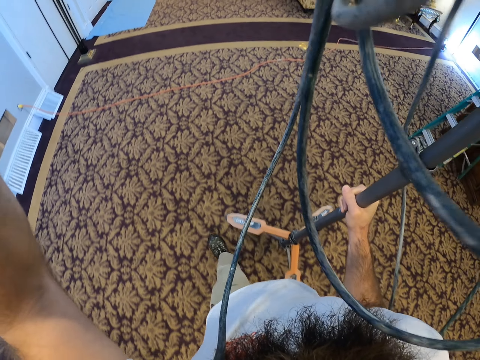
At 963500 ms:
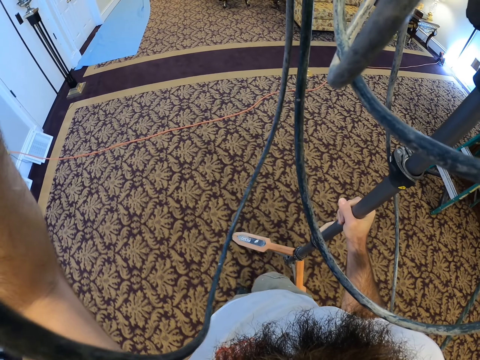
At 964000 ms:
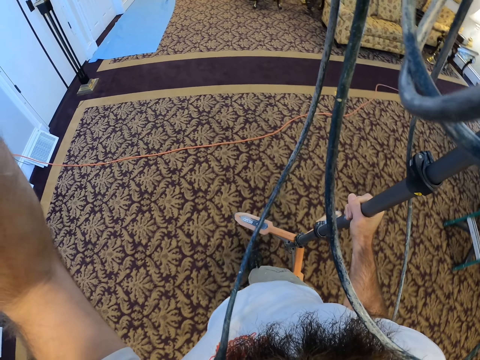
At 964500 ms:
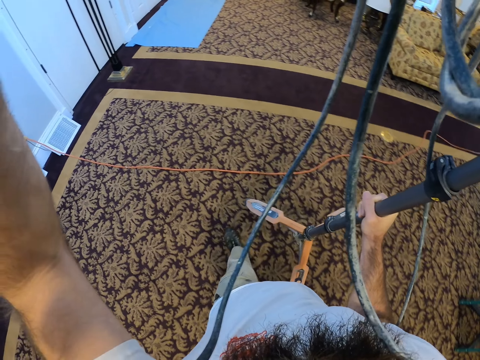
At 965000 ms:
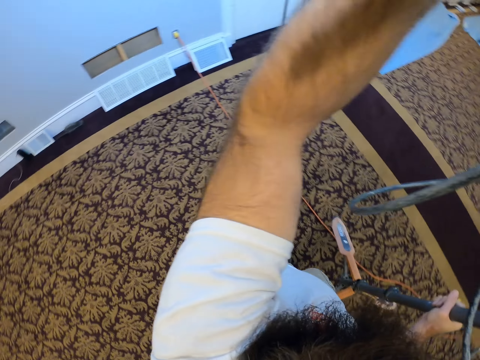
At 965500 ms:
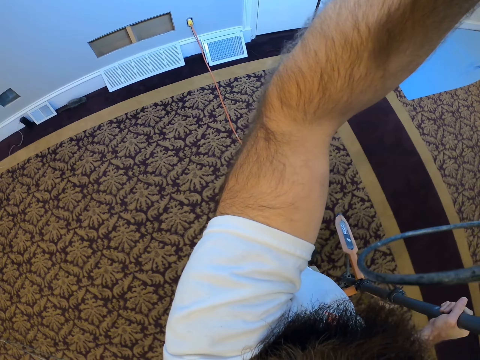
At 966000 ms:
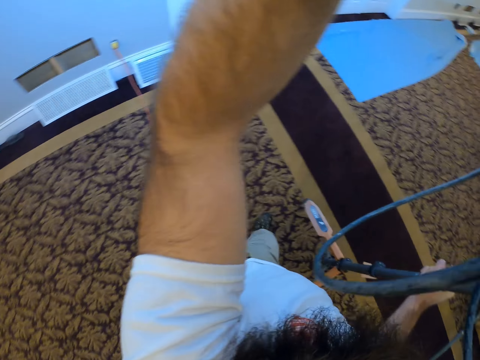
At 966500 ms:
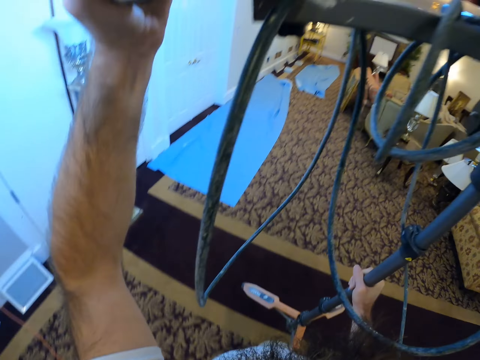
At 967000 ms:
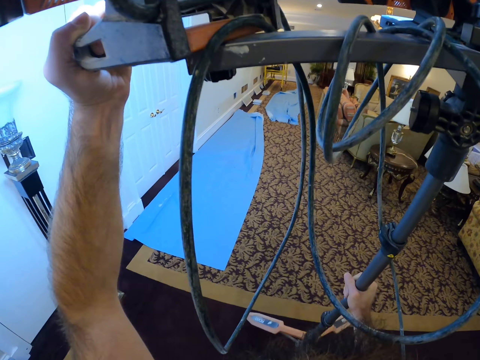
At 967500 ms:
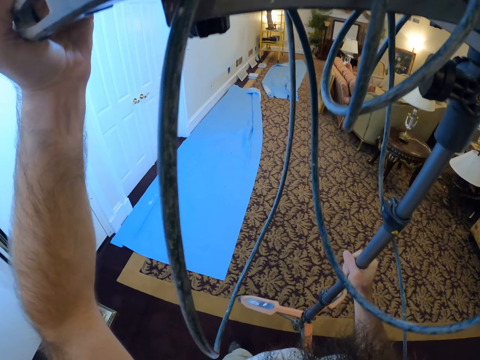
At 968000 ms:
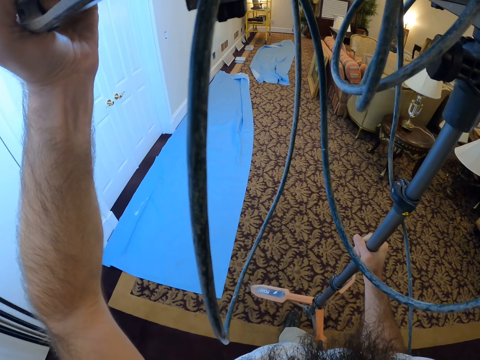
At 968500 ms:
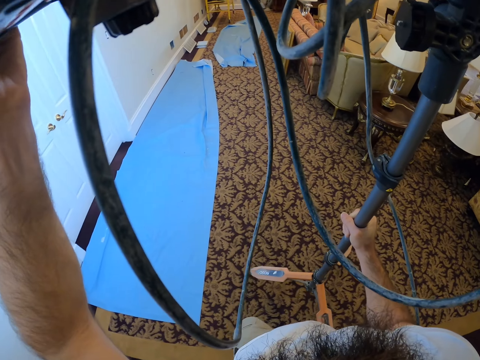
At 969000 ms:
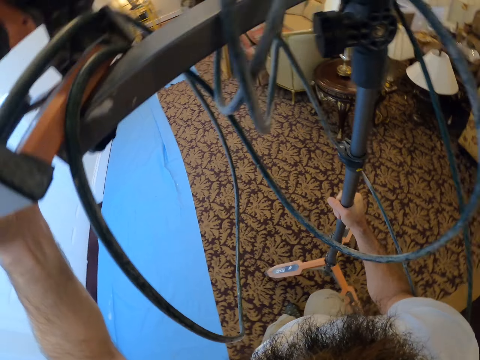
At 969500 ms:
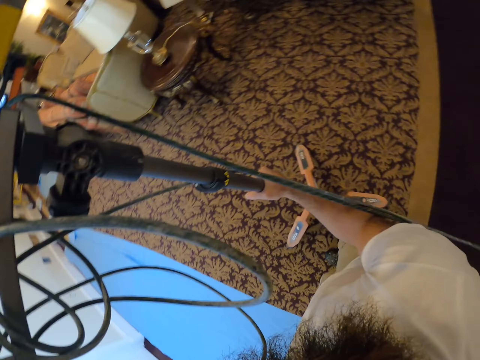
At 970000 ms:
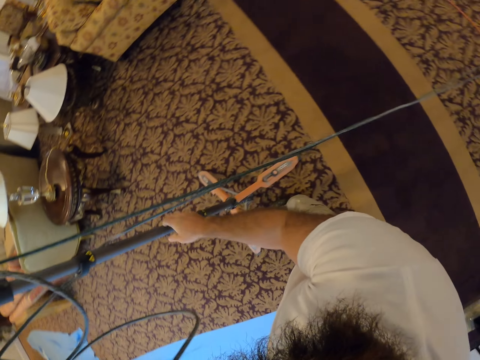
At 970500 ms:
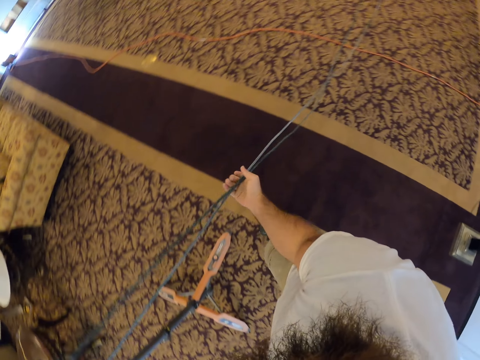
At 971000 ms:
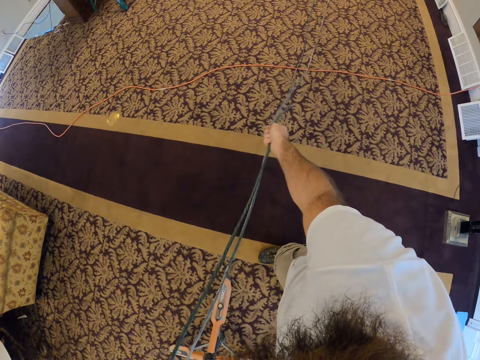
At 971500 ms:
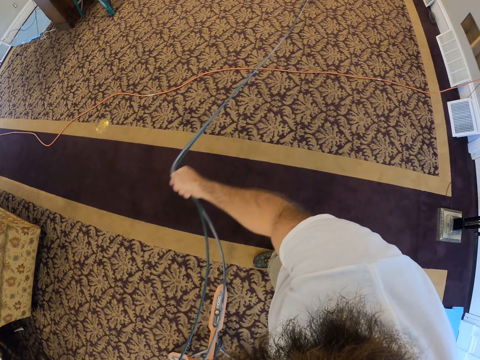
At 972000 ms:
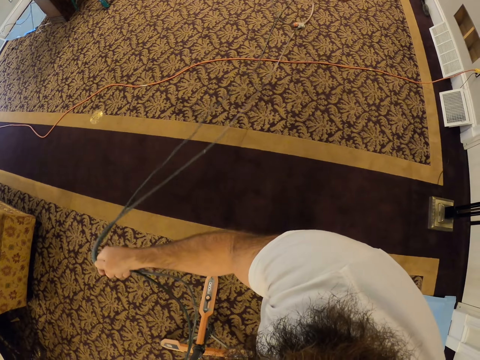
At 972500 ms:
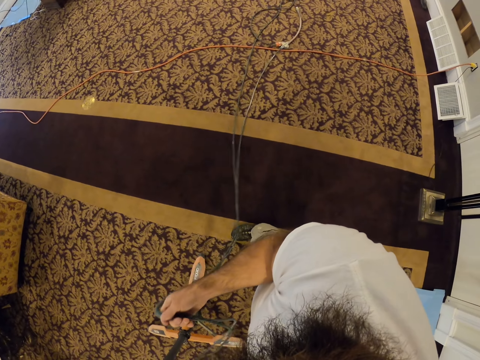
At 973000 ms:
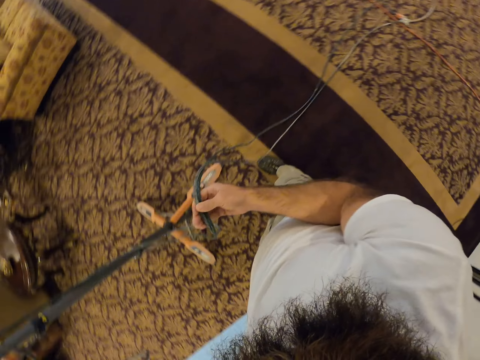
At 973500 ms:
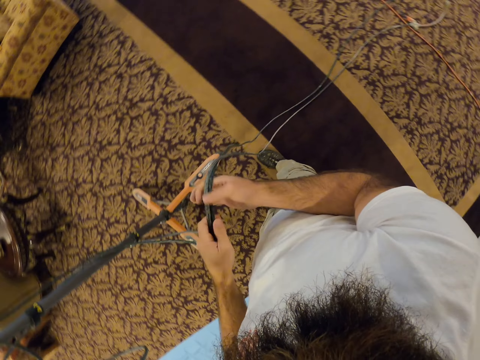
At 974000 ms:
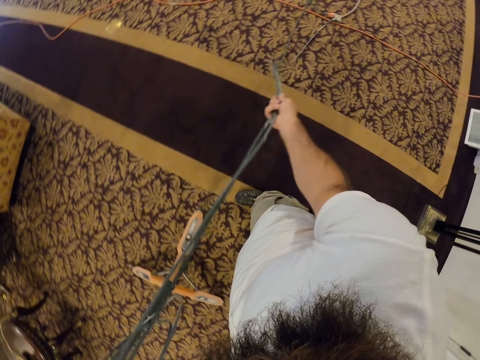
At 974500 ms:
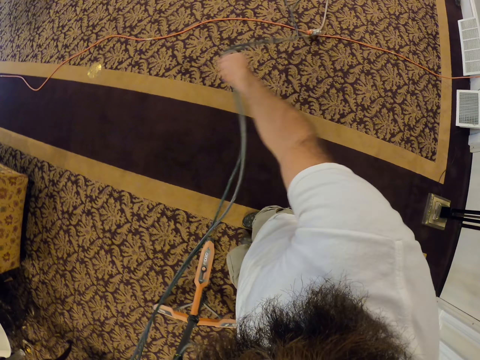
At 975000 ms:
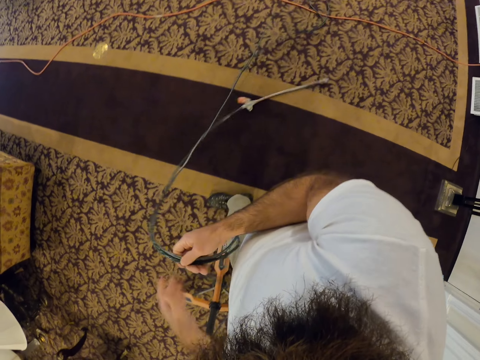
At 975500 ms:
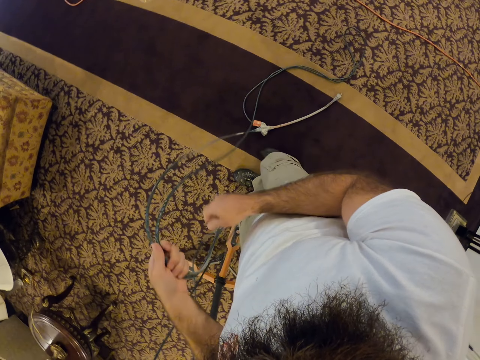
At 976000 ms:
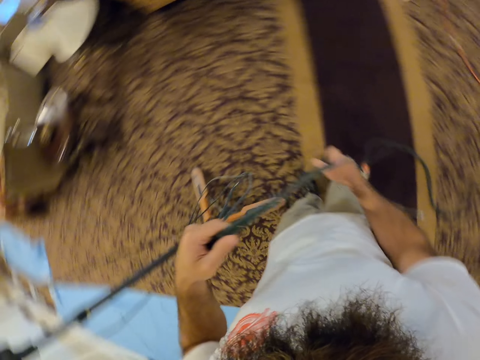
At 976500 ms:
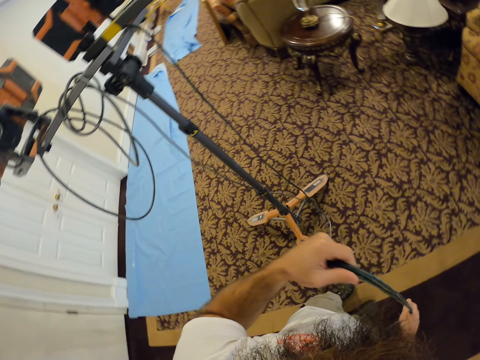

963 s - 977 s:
The camera wearer drops the stand in his hands on the floor. He turns right. He moves his right hand on the cable. He pulls the cable with his right hand. He holds the cable with his left hand. He moves his right hand on the cable. He pulls the cable with his right hand.

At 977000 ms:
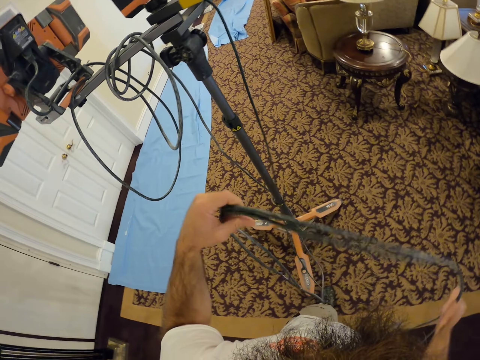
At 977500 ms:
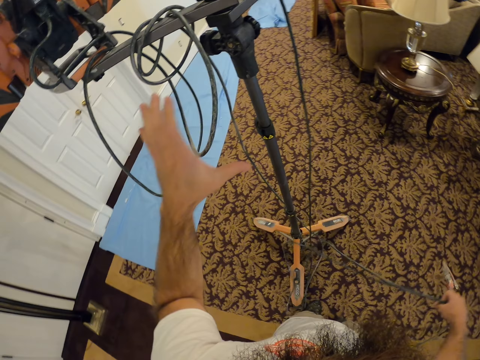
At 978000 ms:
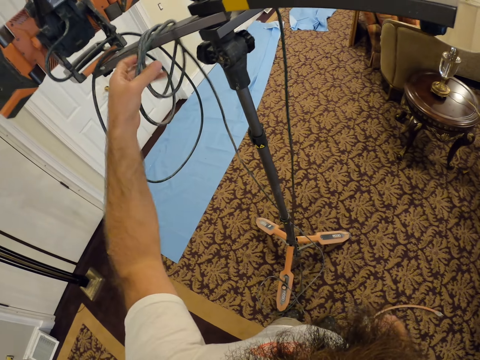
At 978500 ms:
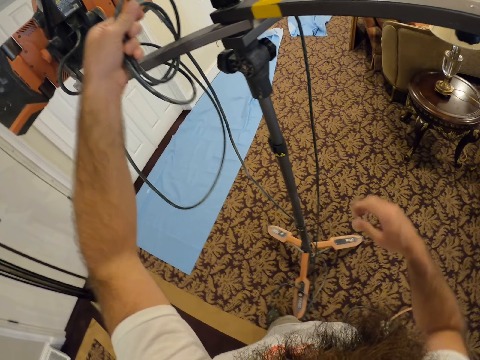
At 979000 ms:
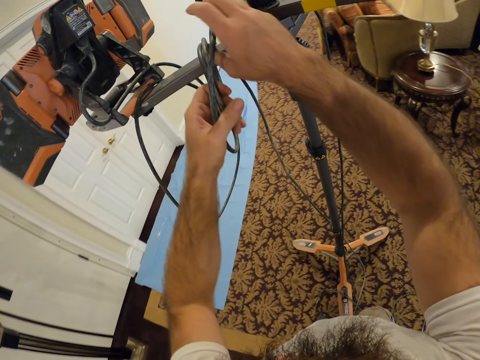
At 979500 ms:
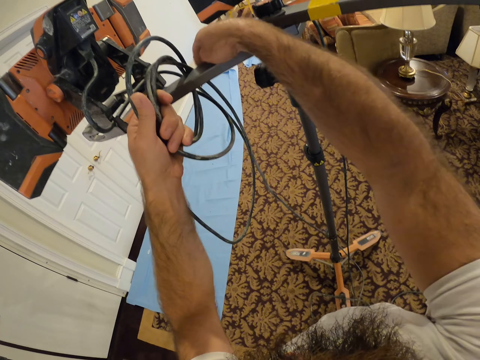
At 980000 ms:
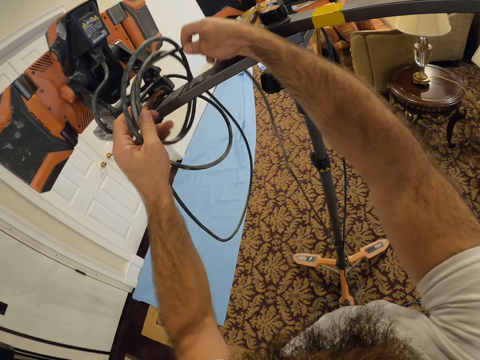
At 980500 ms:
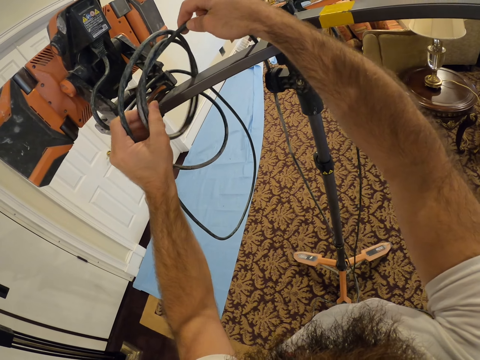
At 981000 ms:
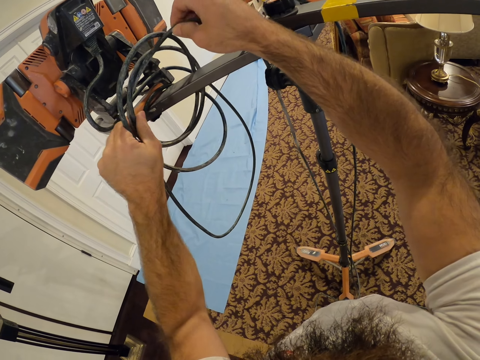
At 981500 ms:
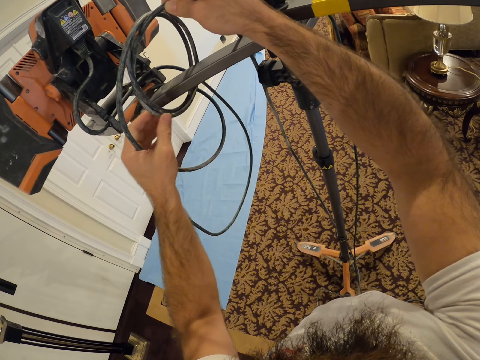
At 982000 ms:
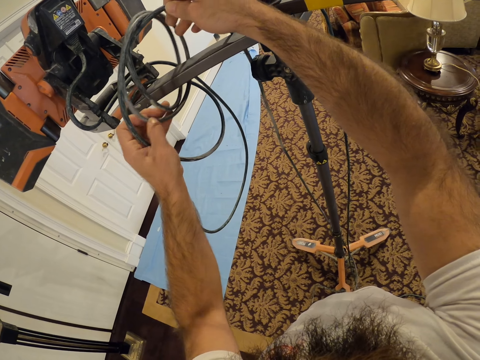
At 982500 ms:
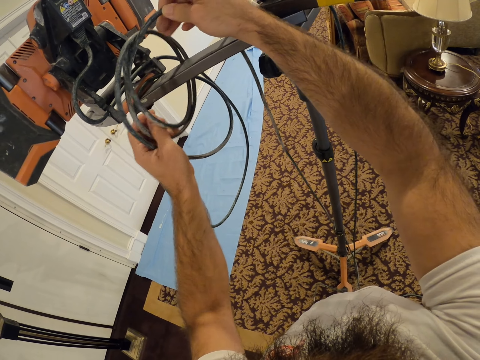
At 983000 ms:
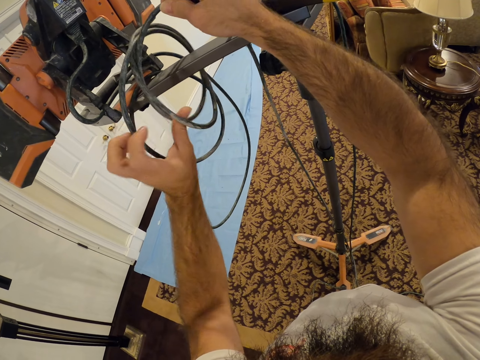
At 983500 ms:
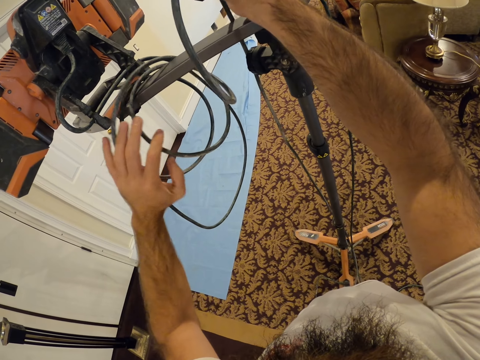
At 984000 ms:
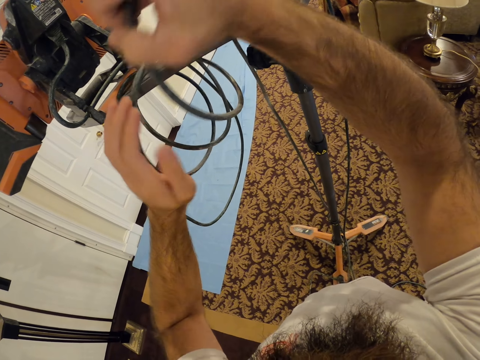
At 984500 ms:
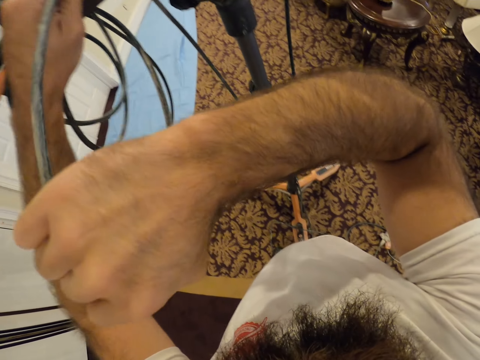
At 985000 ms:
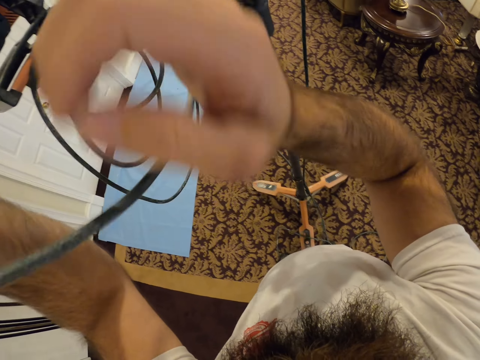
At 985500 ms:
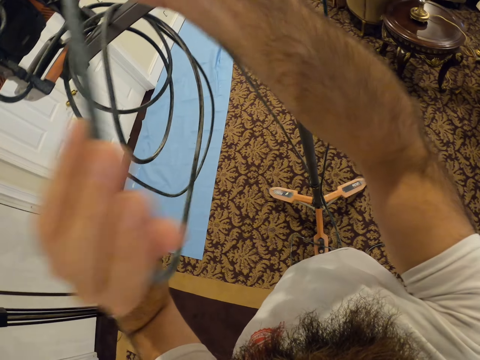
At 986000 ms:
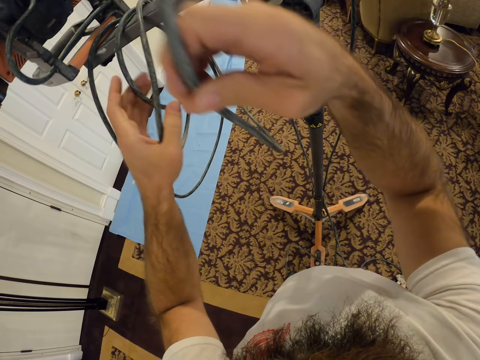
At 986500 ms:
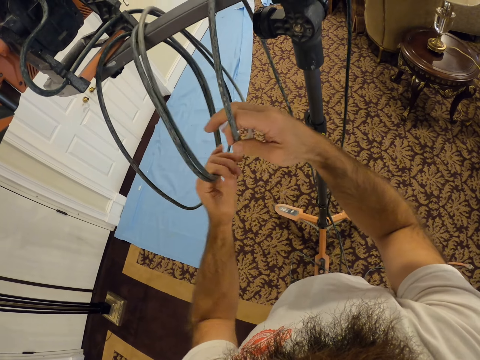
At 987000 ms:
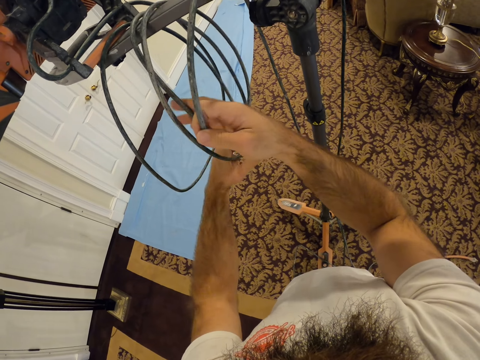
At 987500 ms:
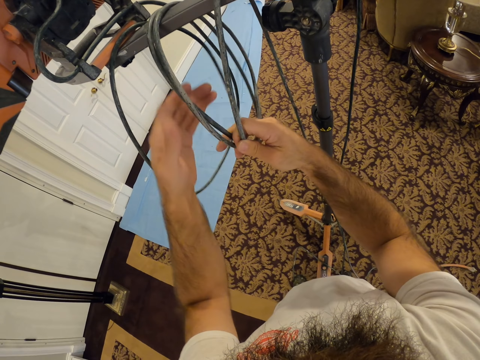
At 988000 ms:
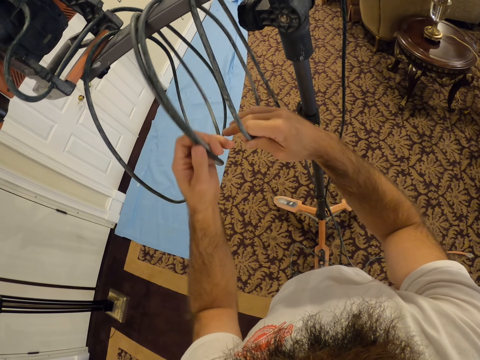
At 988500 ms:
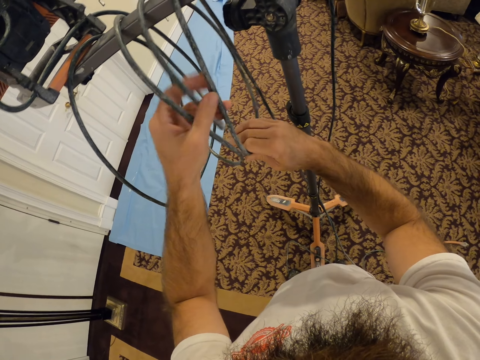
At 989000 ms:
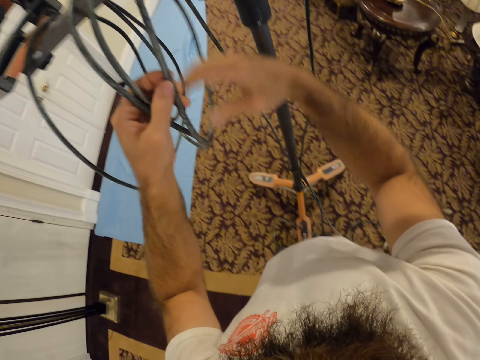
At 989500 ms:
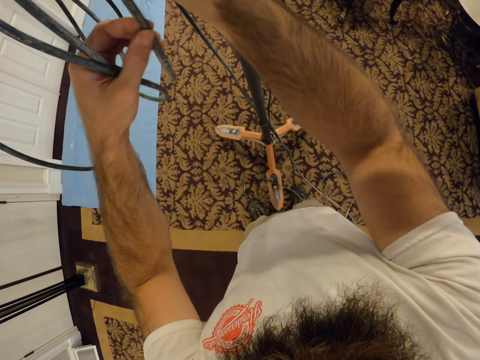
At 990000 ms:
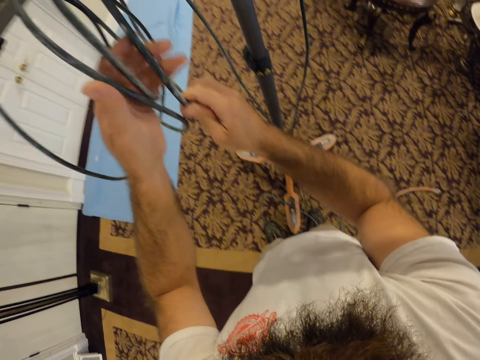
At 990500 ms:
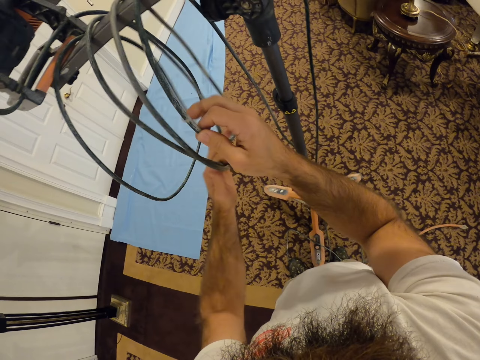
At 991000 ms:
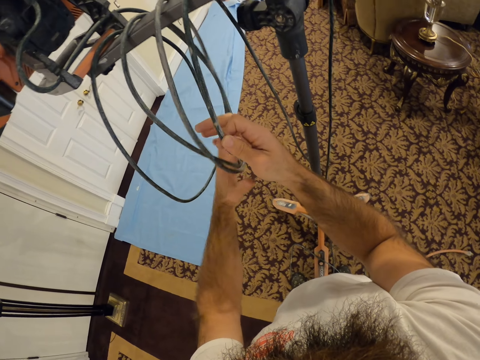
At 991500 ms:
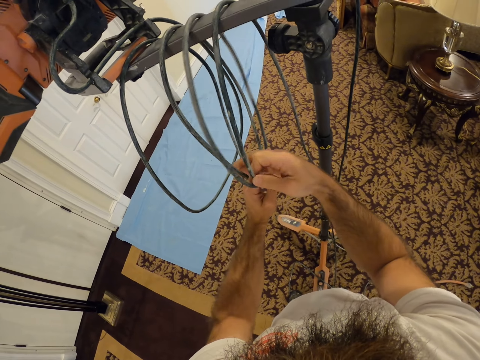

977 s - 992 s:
The camera wearer holds the cable with his left hand. He drops the cable in his right hand on the floor. He picks up the cable wires. He holds the cable with his right hand. He untangles the cable in his left hand. He pulls the cable with both hands. He untangles the cable with both hands. He holds the cable wire together.
